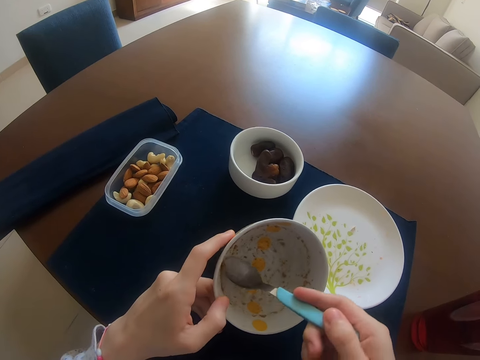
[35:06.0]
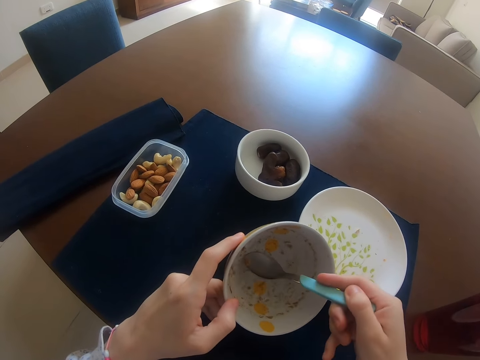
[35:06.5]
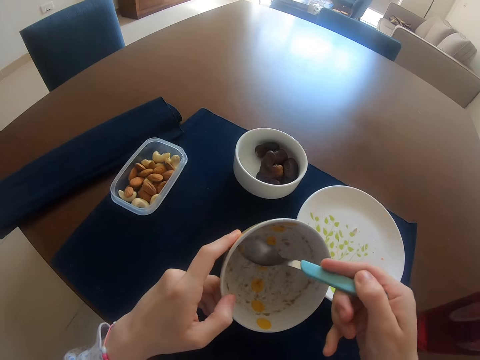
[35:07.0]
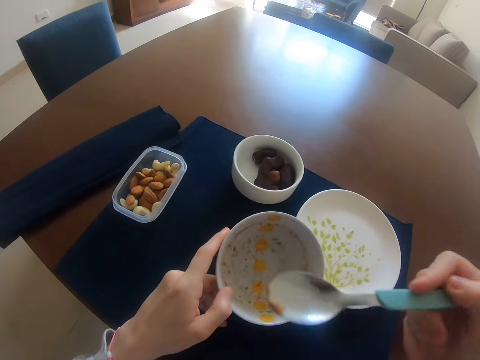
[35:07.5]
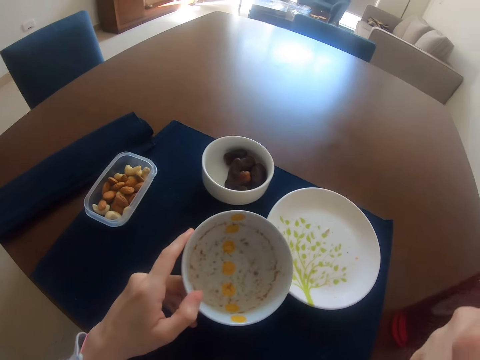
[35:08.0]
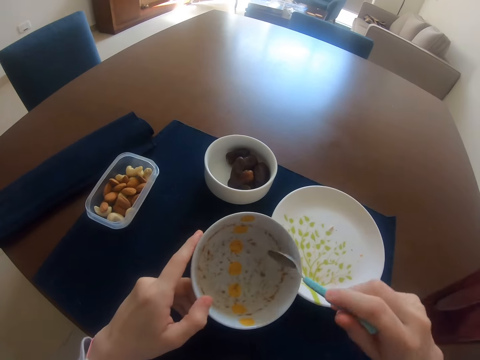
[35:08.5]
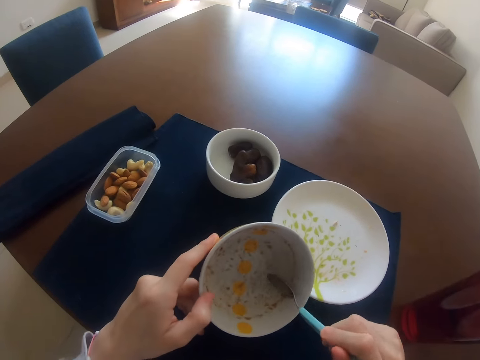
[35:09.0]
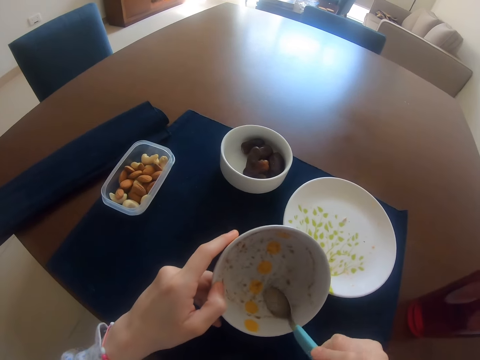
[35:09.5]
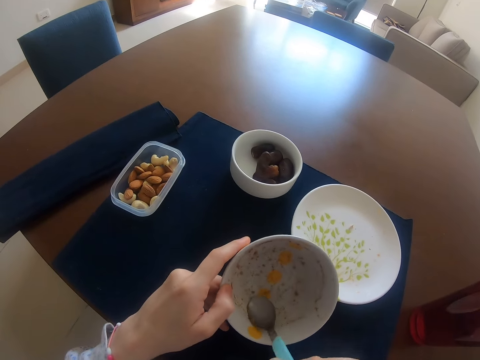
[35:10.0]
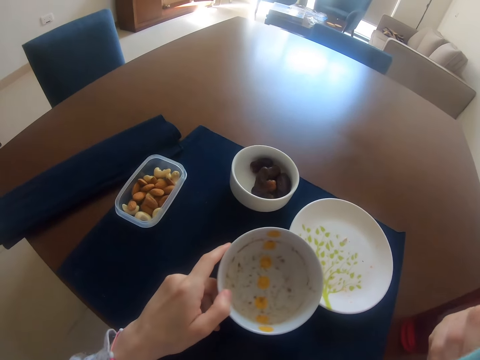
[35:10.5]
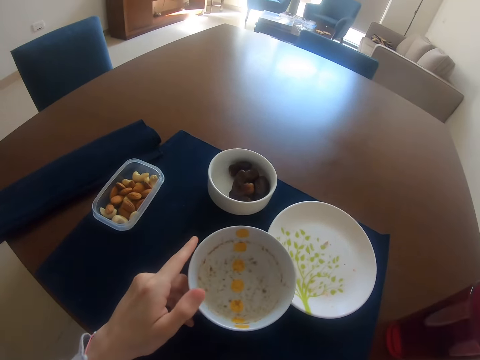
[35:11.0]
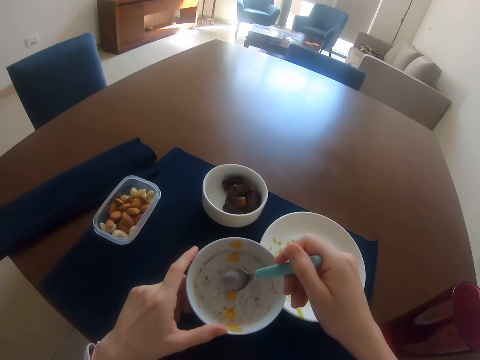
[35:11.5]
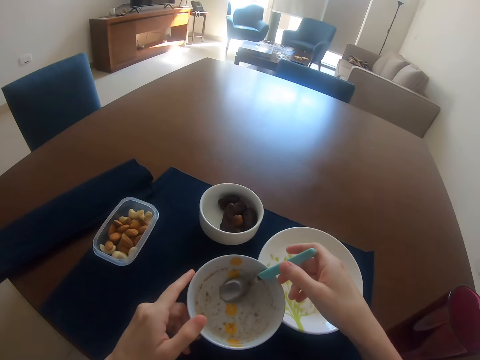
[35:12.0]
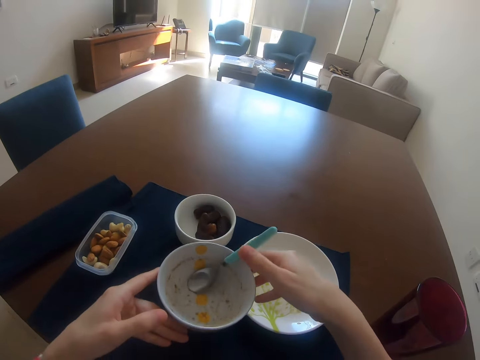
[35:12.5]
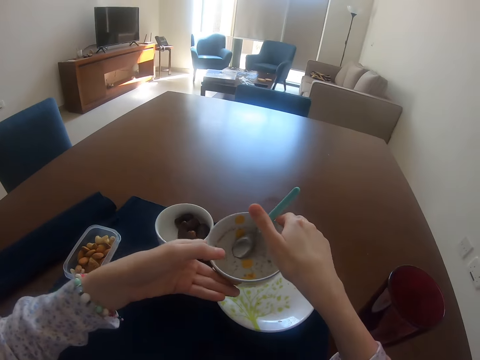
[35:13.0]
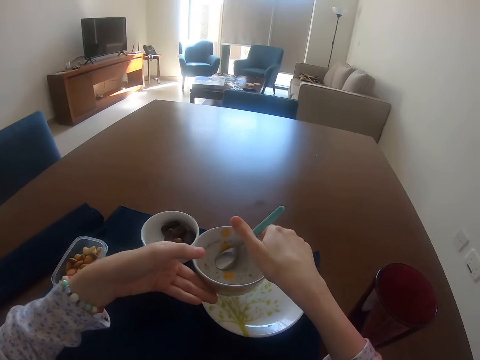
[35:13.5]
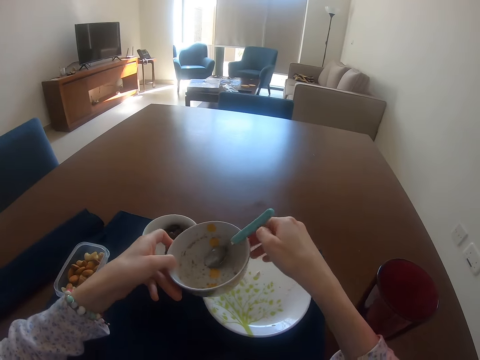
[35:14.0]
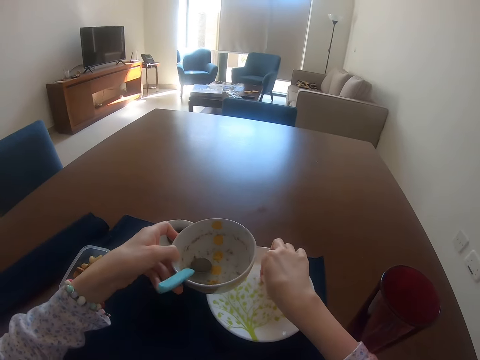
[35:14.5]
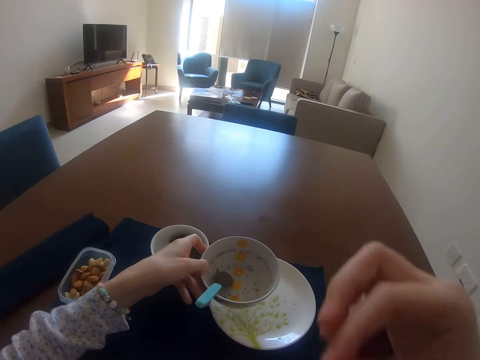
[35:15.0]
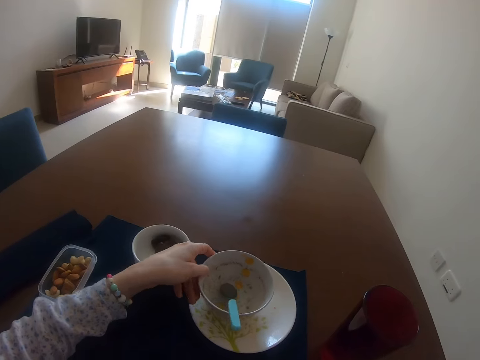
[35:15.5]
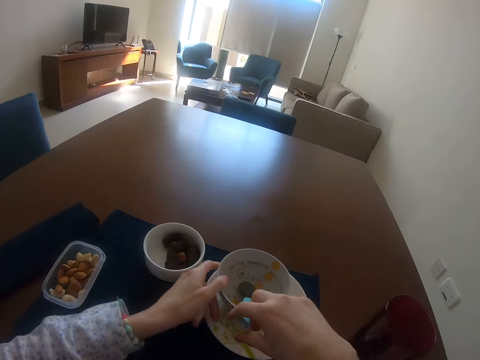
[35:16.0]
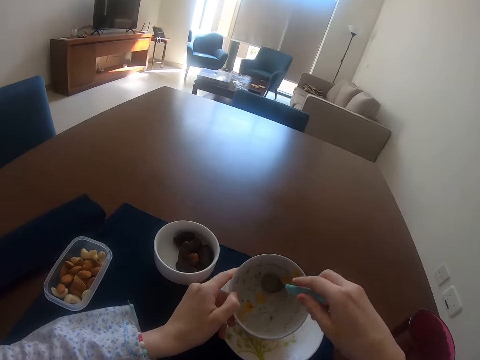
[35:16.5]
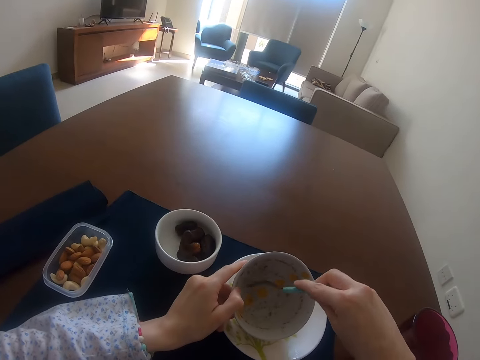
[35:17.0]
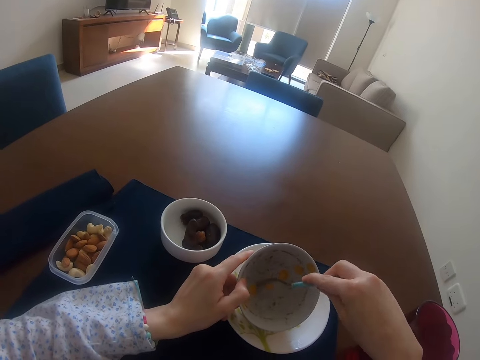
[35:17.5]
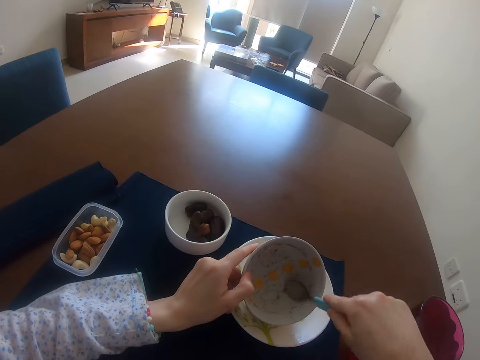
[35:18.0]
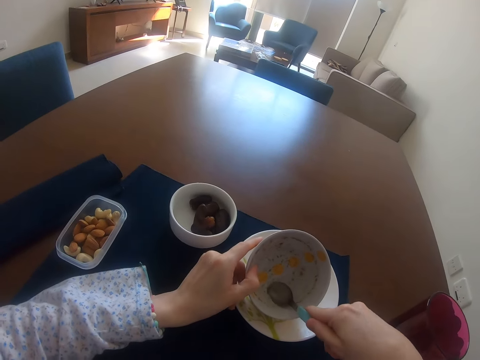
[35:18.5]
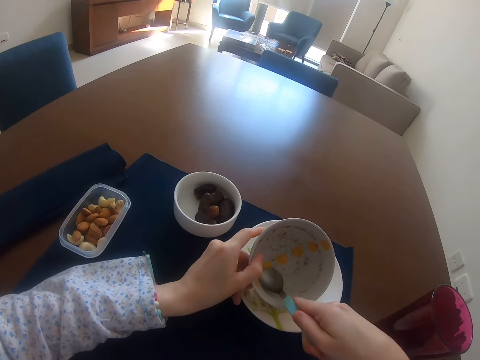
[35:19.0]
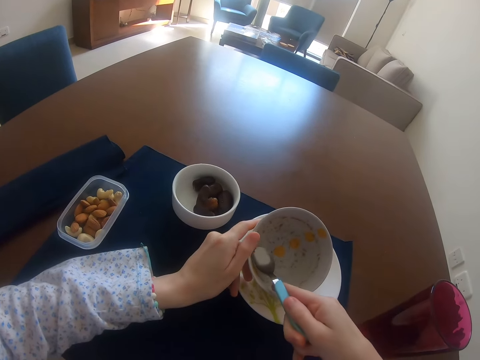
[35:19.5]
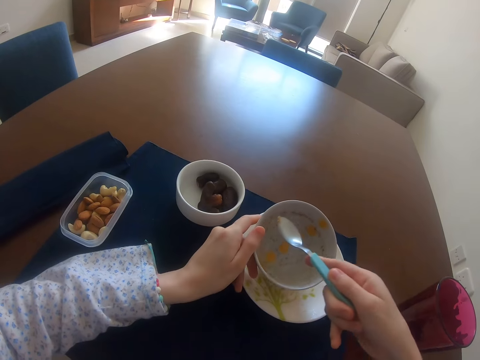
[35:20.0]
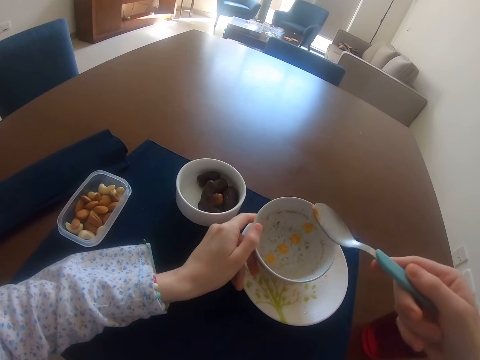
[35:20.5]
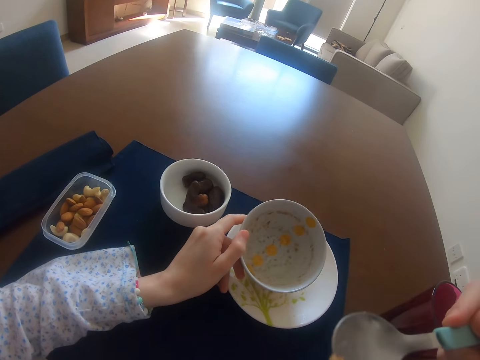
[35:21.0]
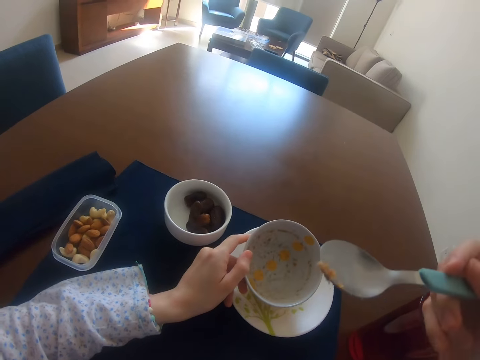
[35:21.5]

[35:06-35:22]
The camera wearer eats the food. They scrape food from the plate with a spoon. They eat the food again. They place the spoon in the bowl and place the bowl on the plate. They pick the plate from the table, pick some food from the plate, and eat the food. They scrape the food with the spoon. They pick the spoon from the plate. They eat the food.

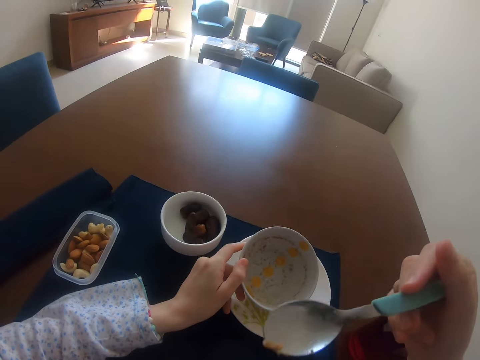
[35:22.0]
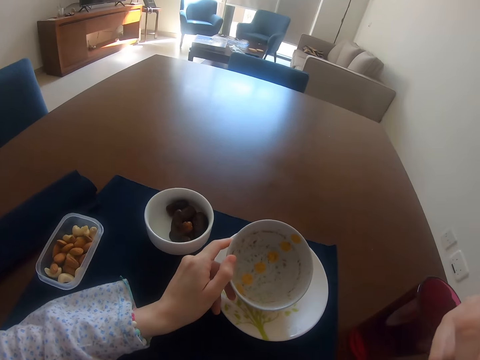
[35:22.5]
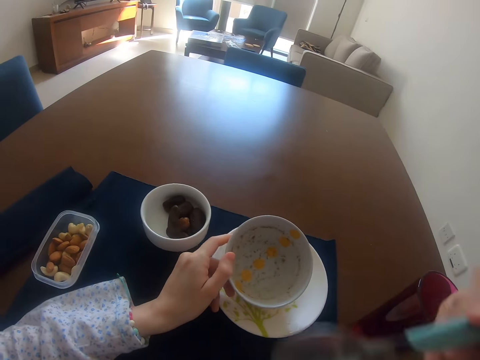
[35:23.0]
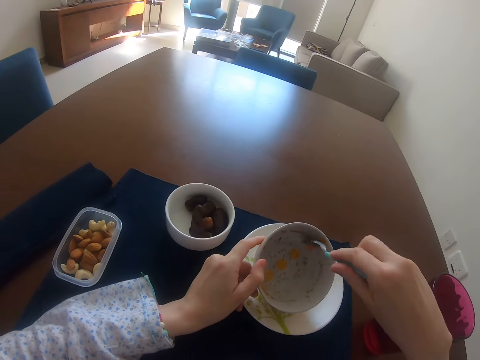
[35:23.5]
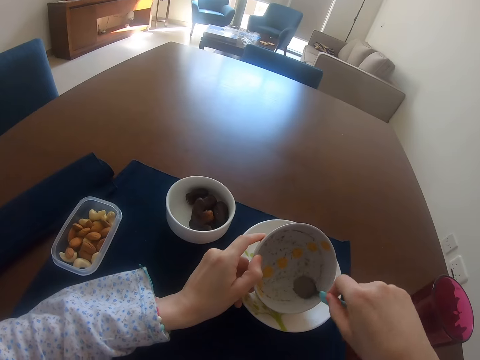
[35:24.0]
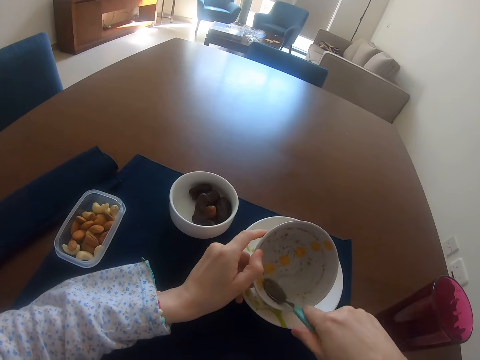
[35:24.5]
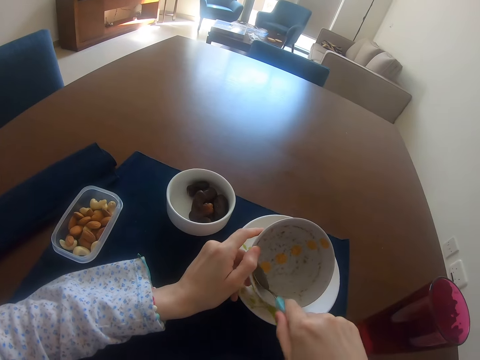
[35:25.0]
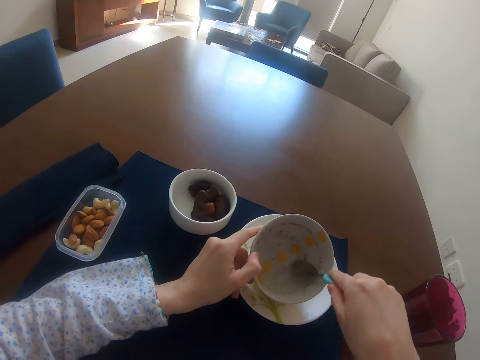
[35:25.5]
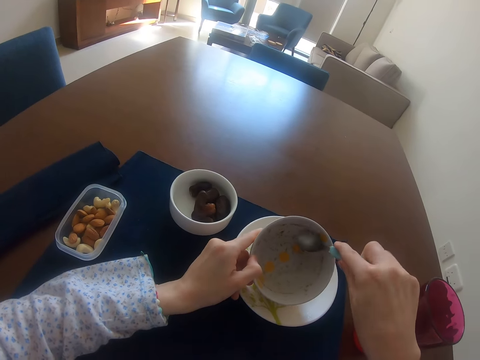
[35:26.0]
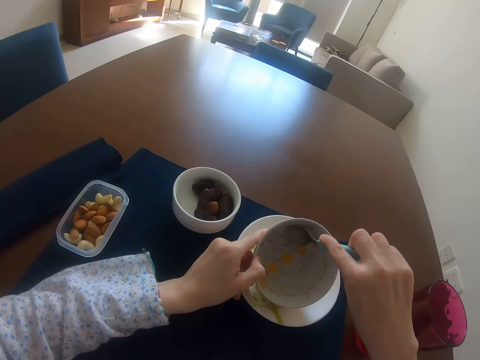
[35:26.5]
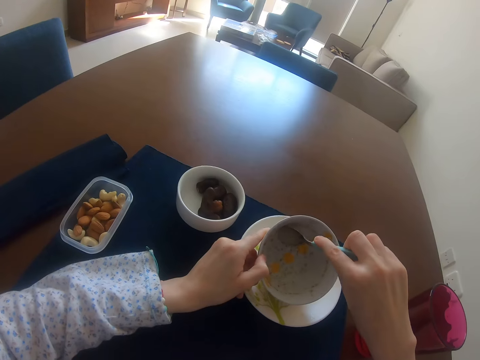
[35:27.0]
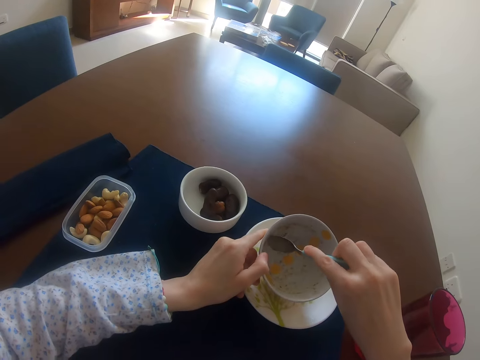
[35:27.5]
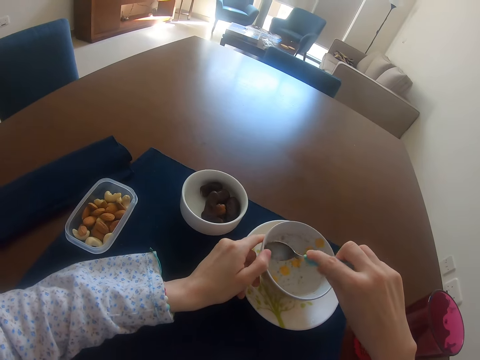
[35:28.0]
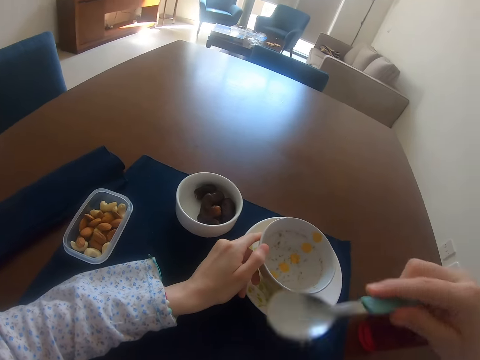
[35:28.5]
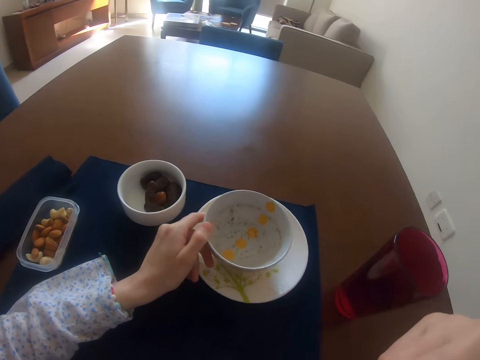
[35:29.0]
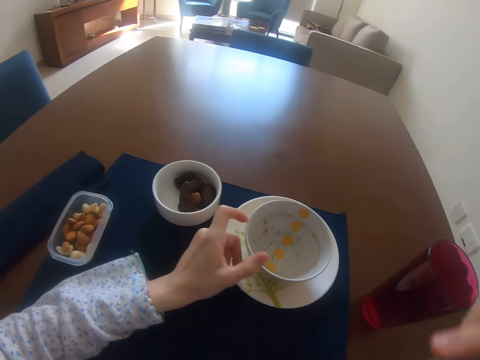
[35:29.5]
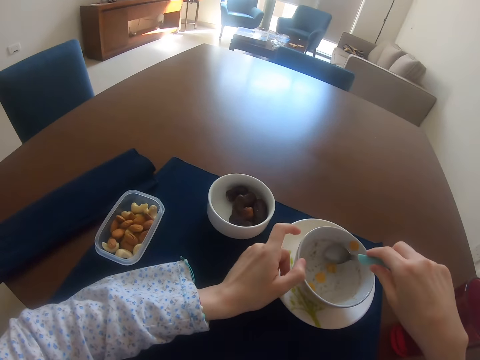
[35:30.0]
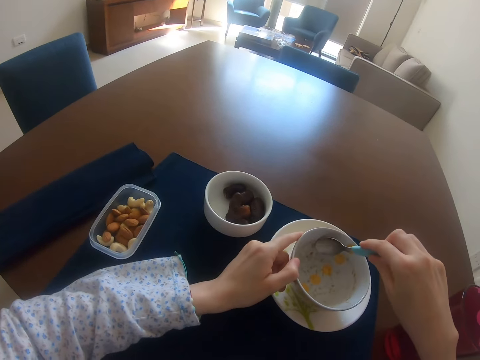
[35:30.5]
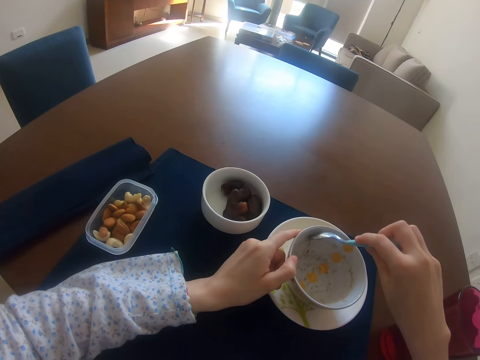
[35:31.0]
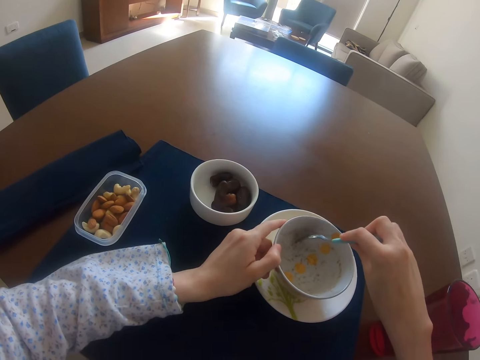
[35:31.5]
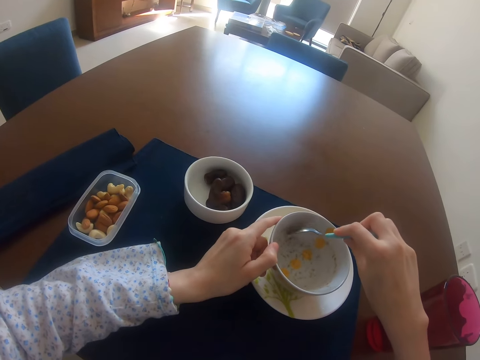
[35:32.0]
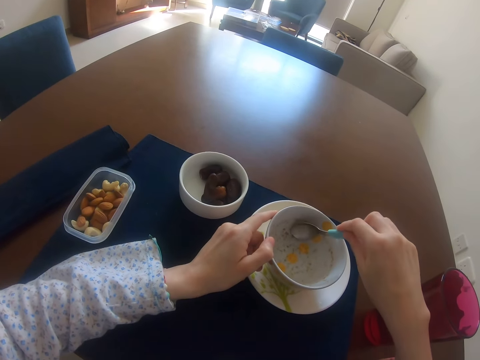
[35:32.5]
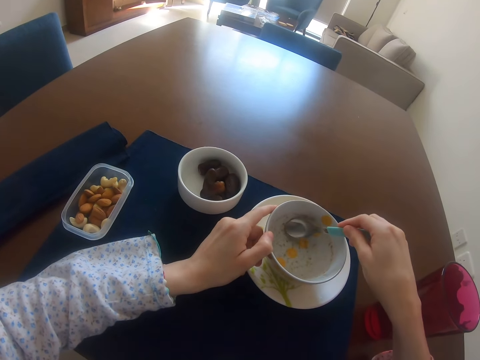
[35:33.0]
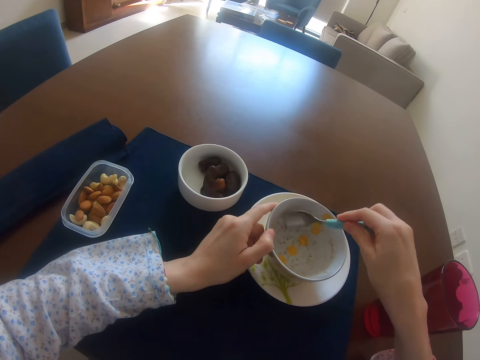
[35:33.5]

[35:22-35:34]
The camera wearer eats the food. They scrape the food with a spoon. They eat the food again. They scrape the food with the spoon again.
